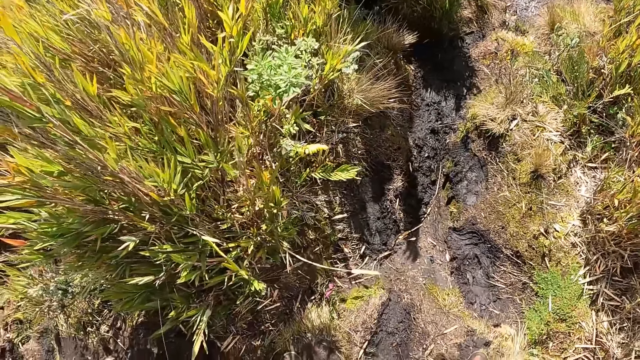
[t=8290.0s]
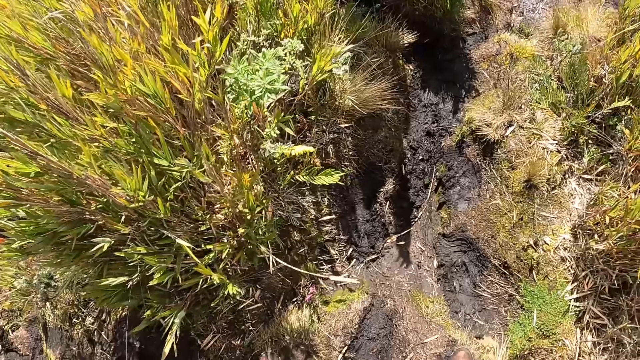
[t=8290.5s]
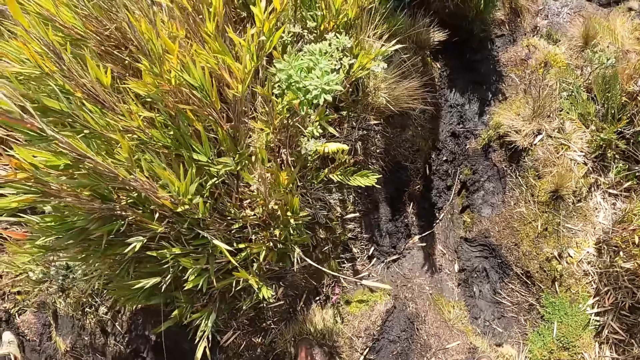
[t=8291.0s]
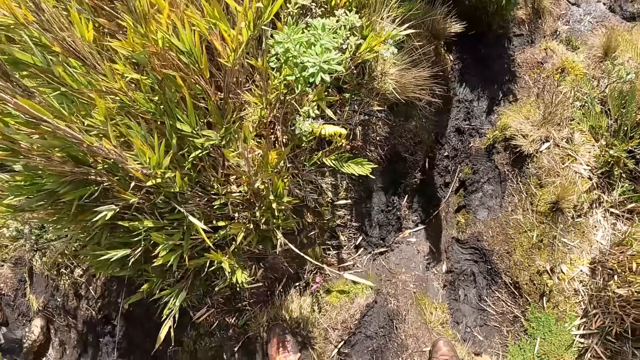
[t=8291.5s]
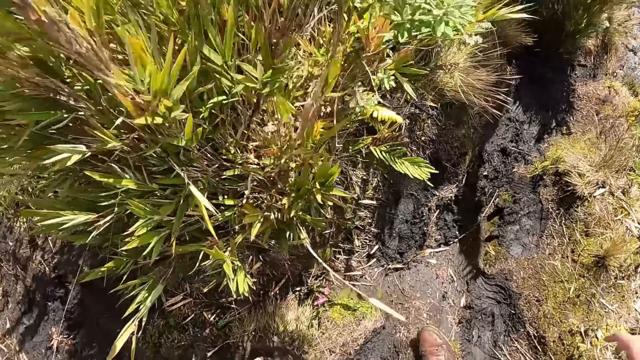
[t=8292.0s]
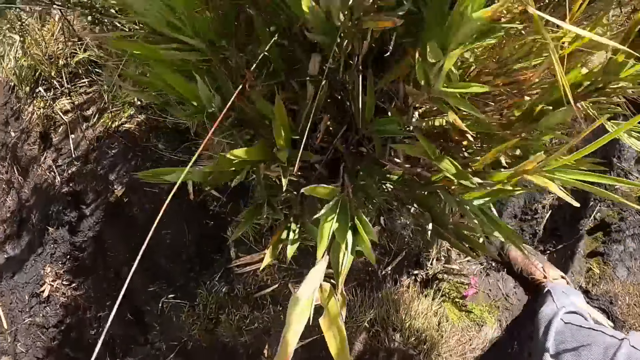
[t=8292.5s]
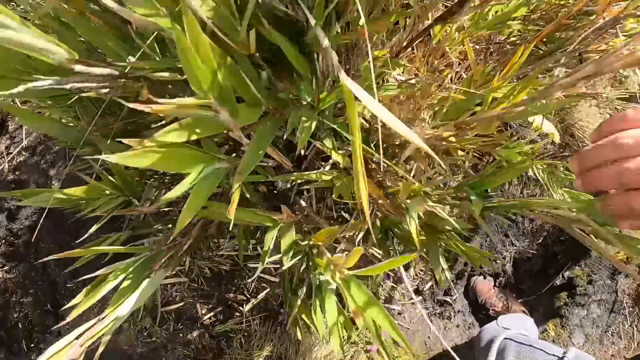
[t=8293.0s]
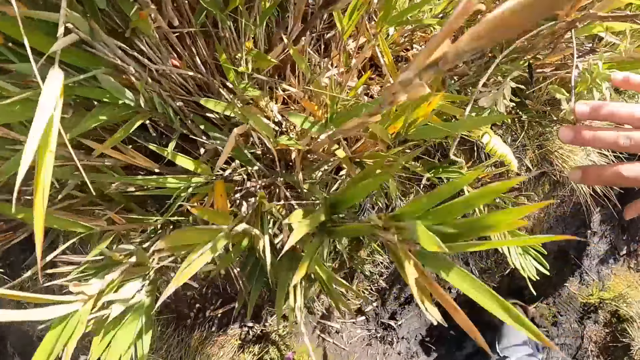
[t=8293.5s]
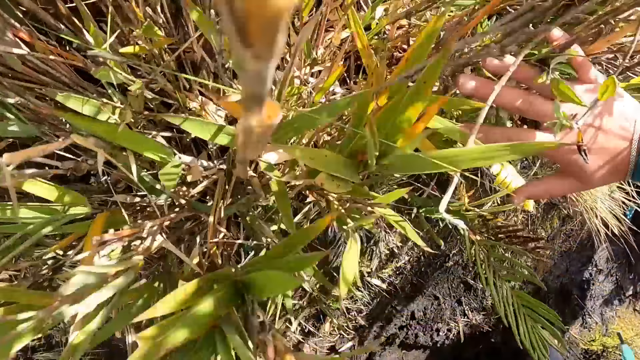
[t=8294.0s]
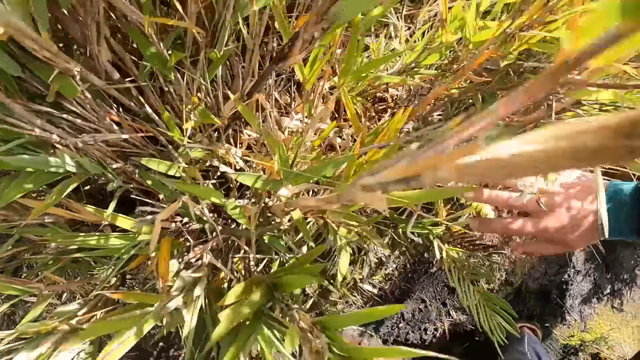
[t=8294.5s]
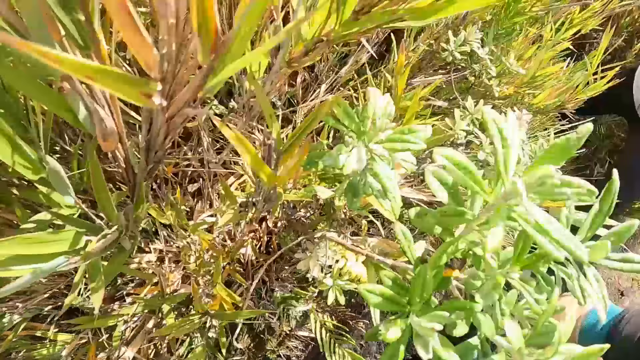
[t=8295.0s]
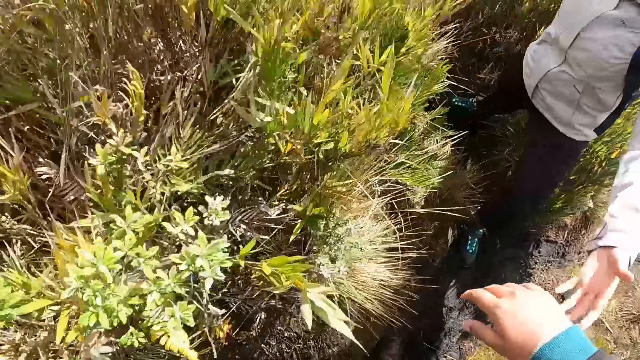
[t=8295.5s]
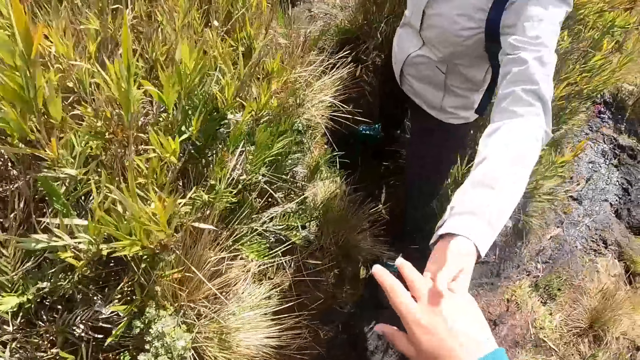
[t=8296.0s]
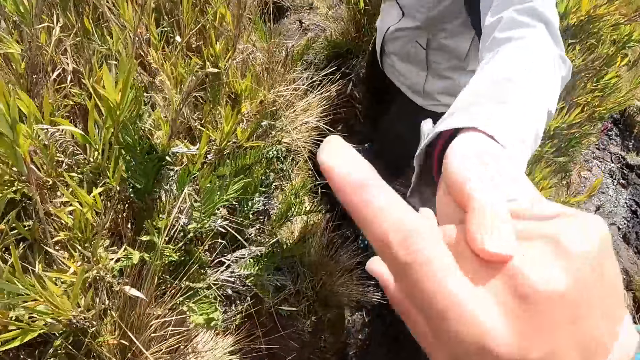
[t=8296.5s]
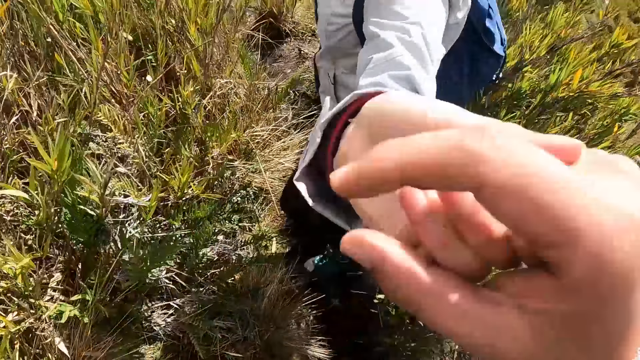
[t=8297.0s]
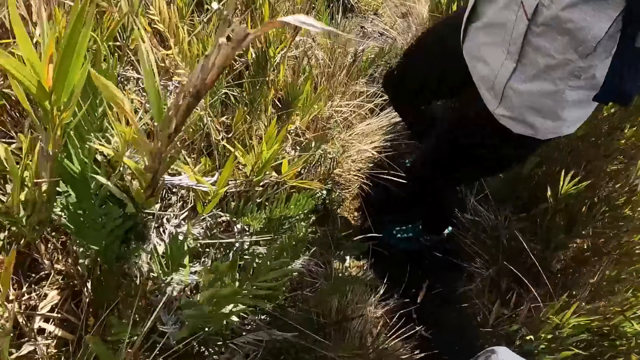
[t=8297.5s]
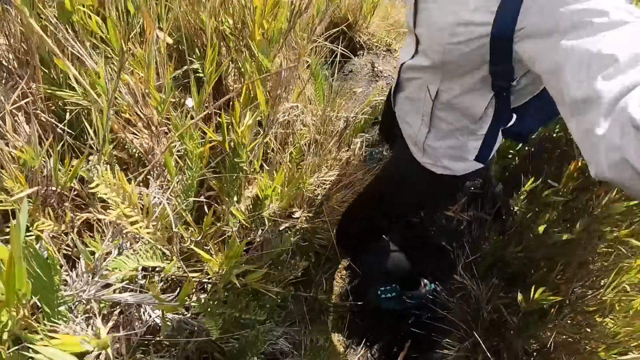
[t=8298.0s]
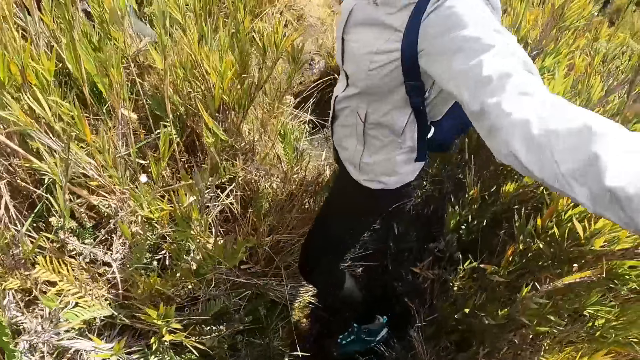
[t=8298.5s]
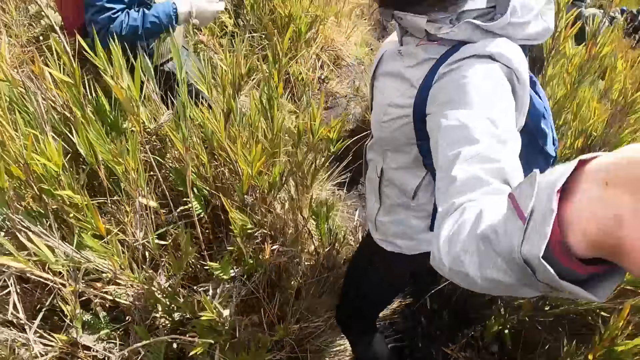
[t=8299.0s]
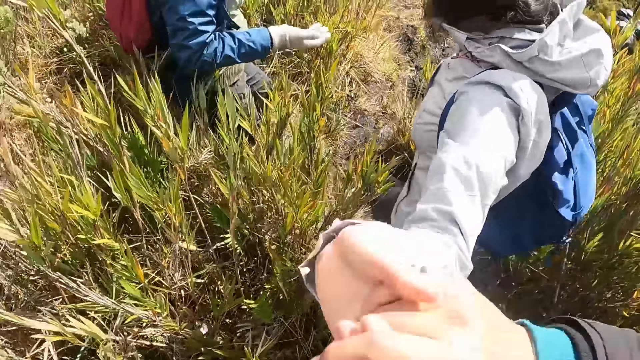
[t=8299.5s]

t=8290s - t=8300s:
The camera wearer touches a plant with his right hand. He holds the left hand of a woman with his right hand.

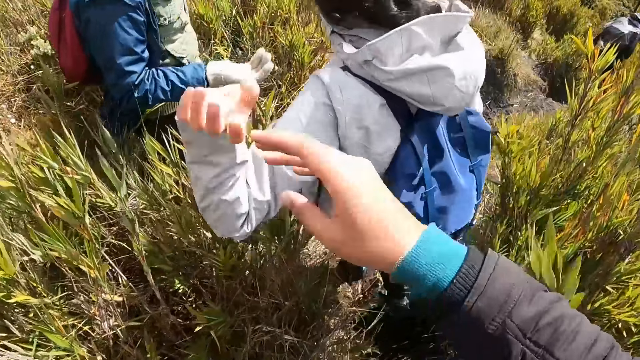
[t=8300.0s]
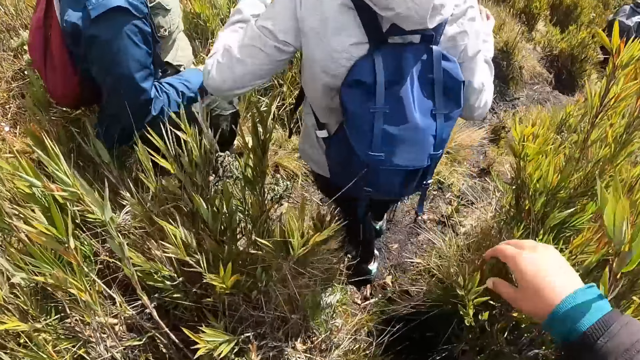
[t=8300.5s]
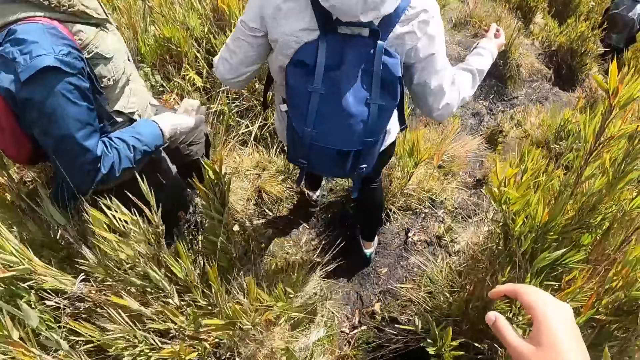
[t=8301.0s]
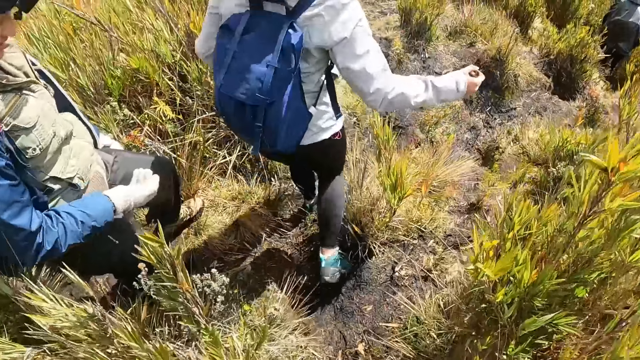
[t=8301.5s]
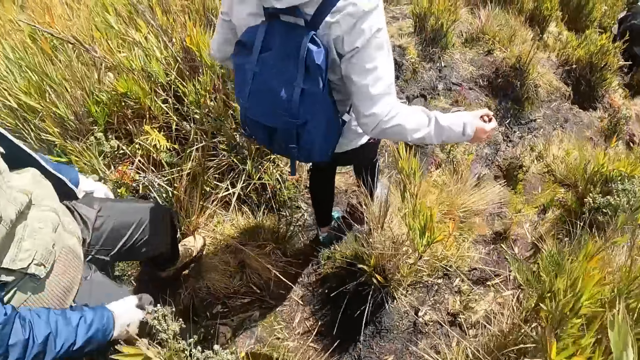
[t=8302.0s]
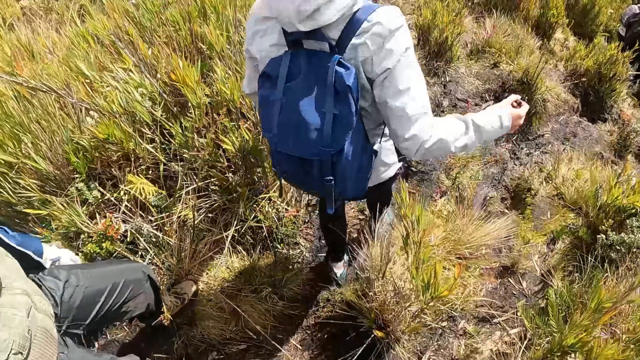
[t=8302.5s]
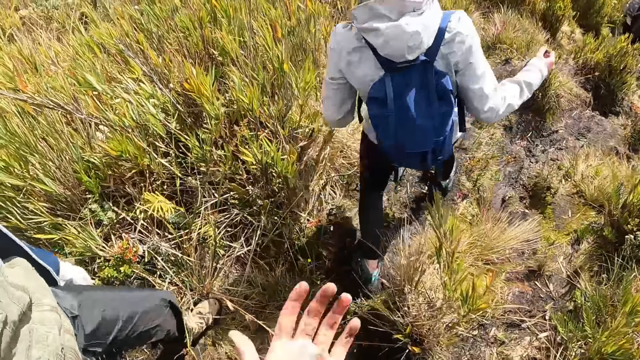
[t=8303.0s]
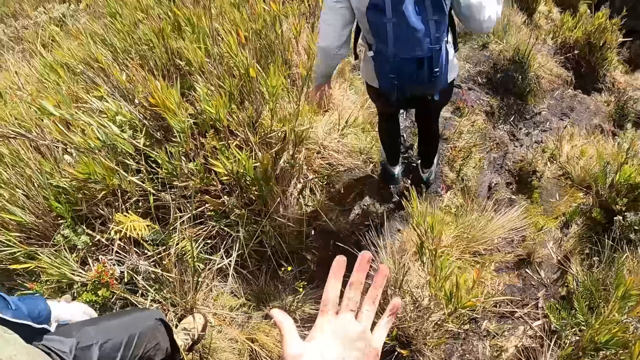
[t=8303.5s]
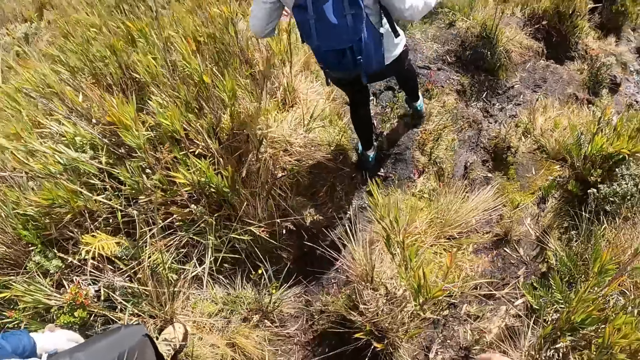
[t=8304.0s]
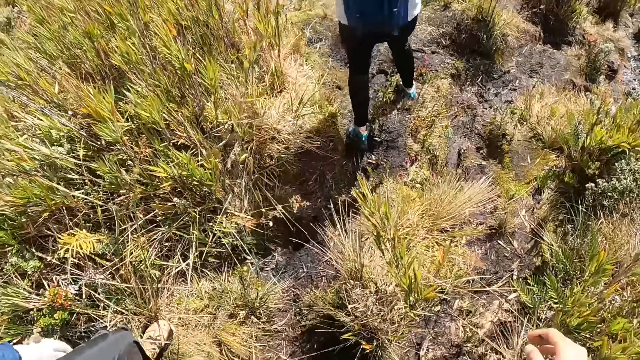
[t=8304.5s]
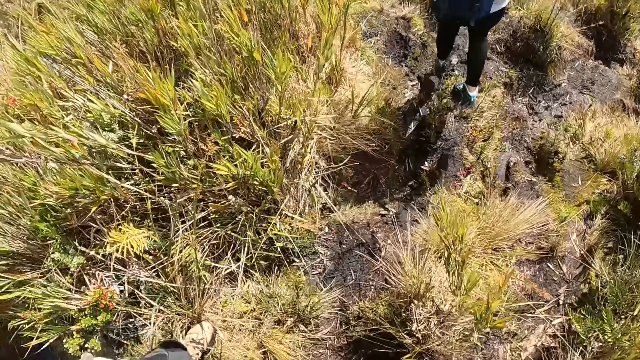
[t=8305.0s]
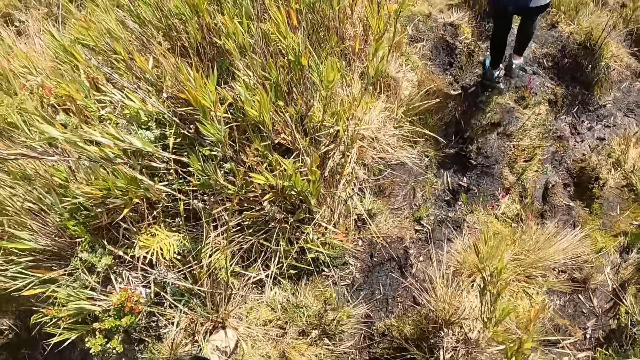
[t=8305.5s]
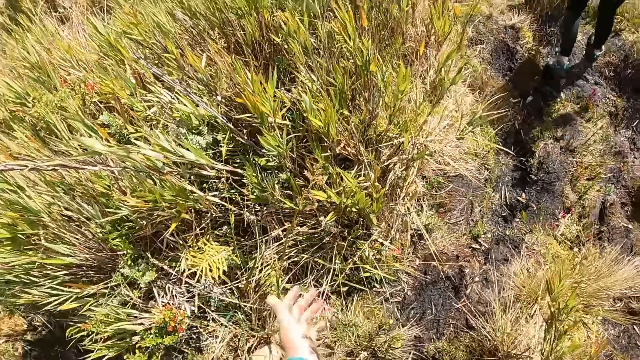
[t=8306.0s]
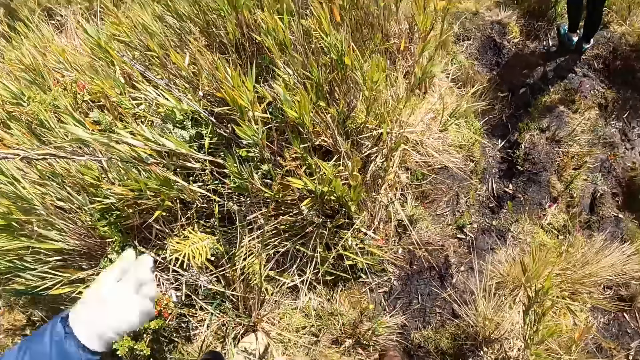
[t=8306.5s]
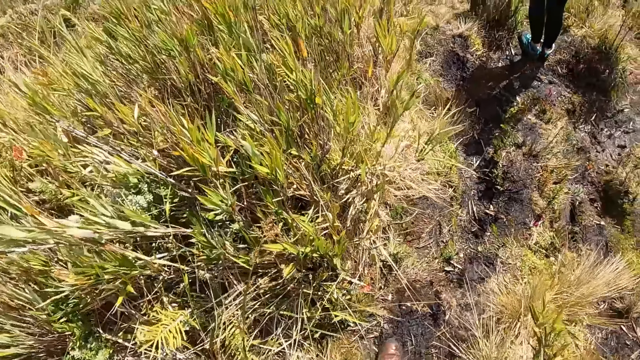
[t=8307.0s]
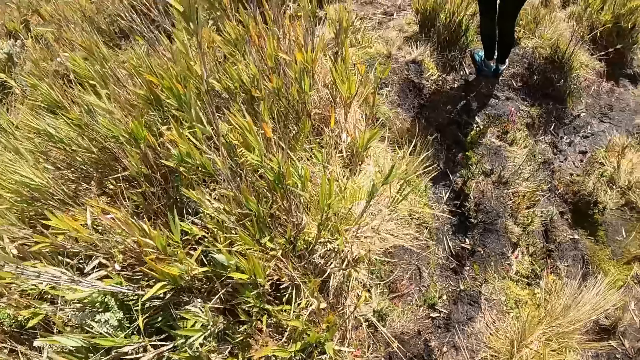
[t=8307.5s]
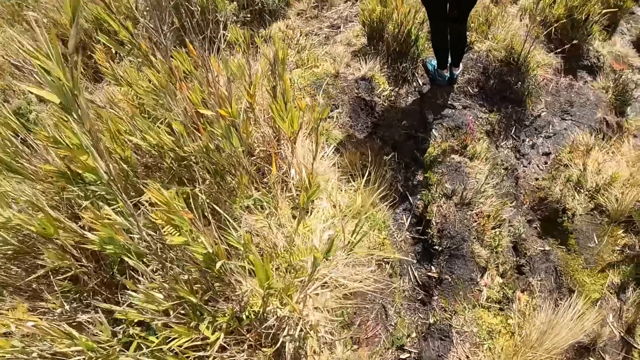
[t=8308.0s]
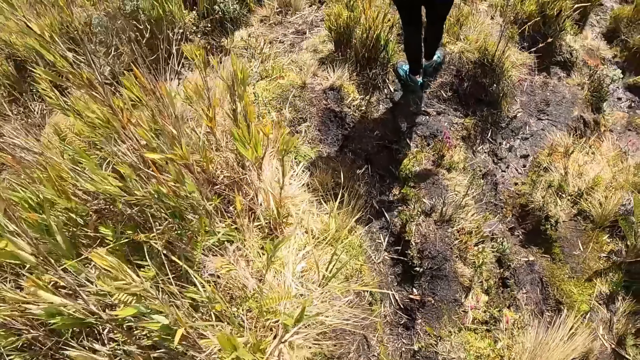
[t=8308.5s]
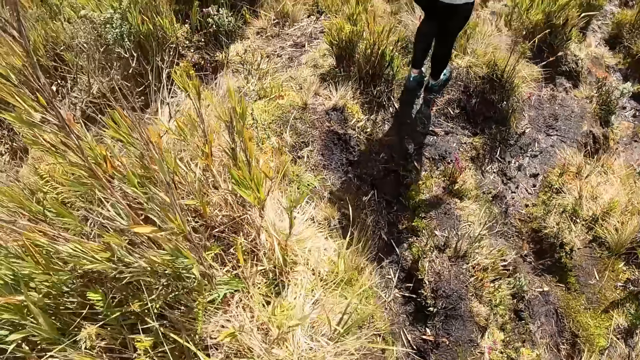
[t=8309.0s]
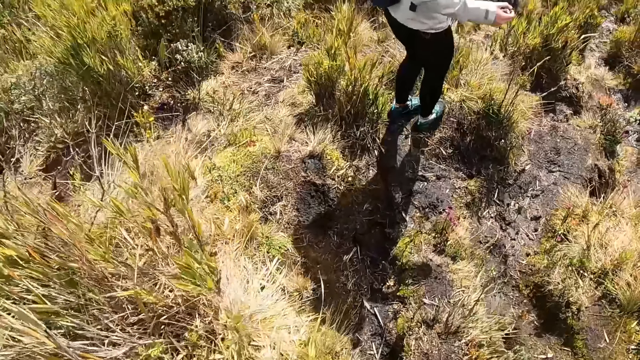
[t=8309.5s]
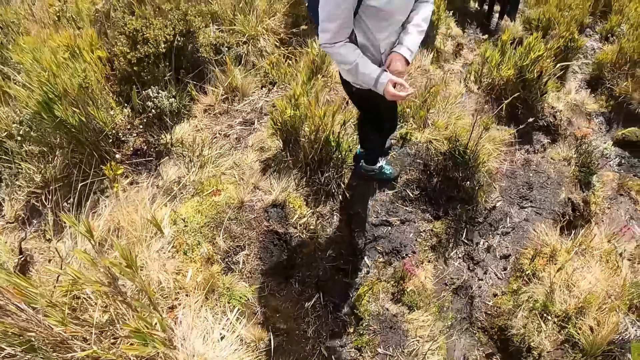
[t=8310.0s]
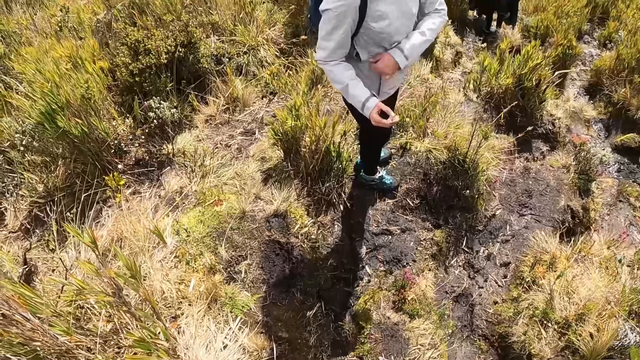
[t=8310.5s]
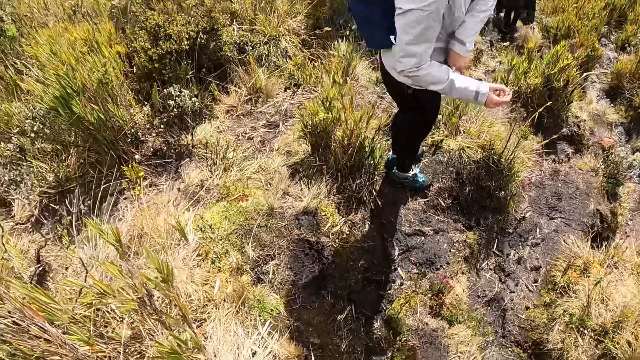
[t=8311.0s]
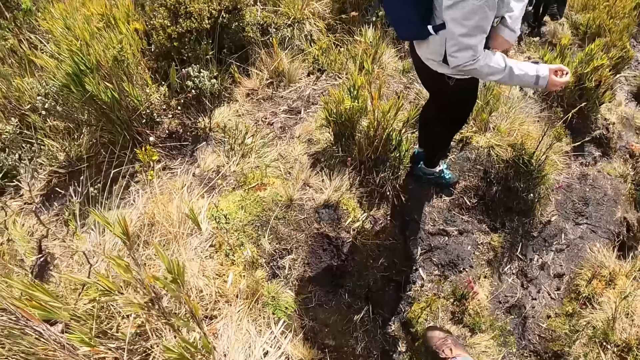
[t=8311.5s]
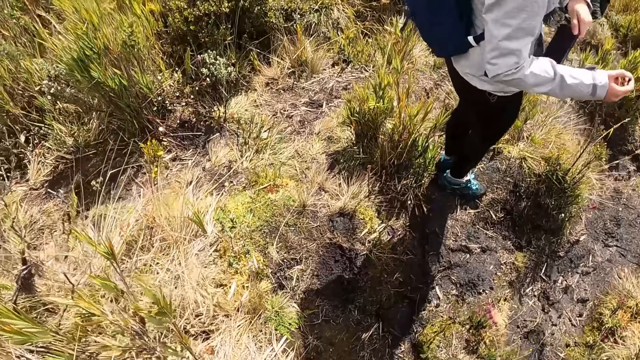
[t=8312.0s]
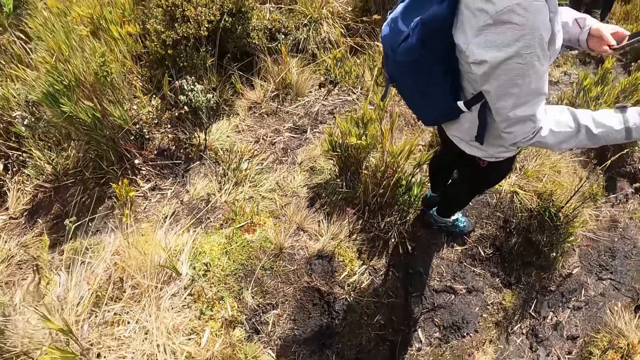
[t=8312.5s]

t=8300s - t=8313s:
The camera wearer walks. She opens her palms. A woman unzips her jacket's pocket with her left hand. The woman pulls out a mobile phone from her jacket's pocket with her left hand.
